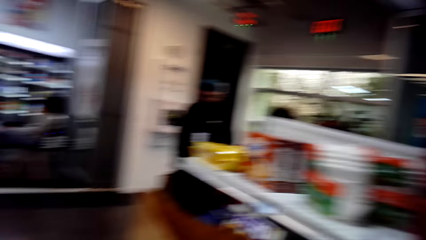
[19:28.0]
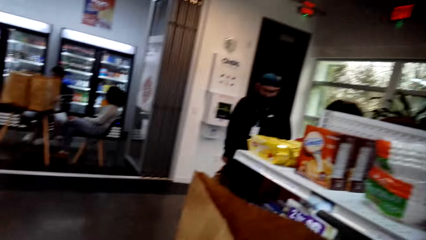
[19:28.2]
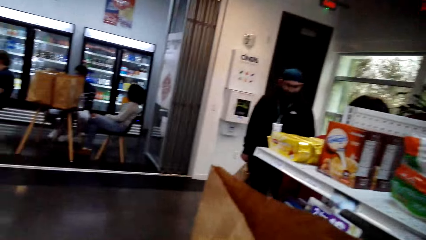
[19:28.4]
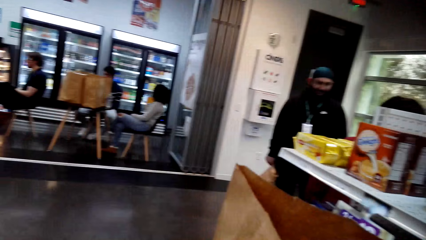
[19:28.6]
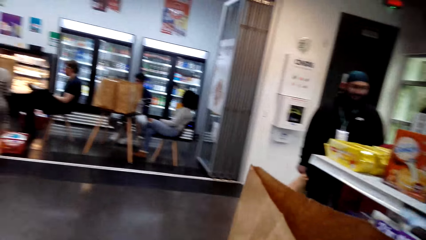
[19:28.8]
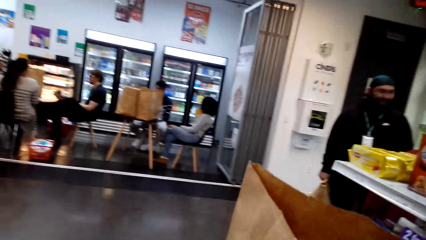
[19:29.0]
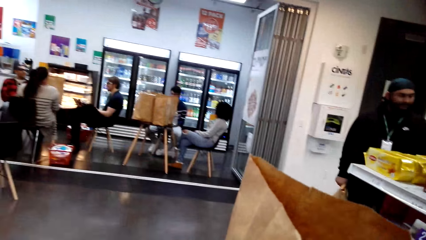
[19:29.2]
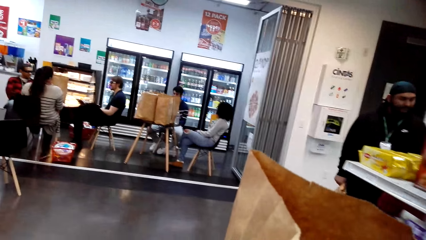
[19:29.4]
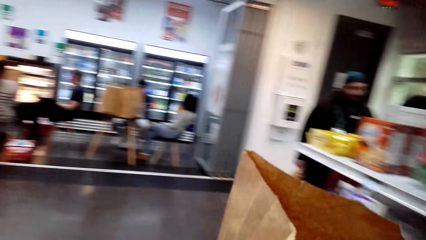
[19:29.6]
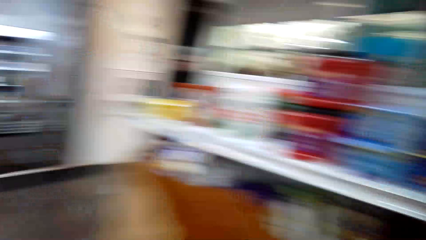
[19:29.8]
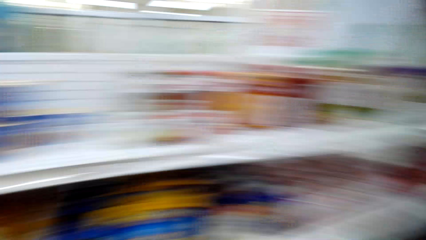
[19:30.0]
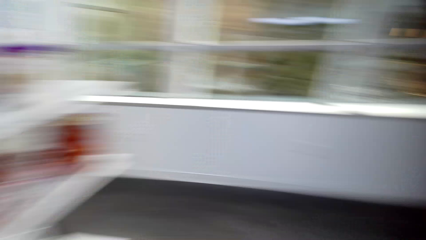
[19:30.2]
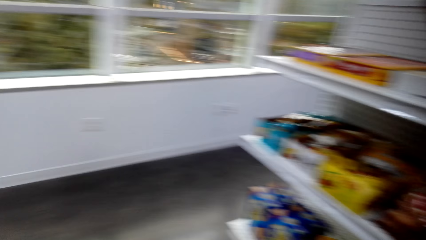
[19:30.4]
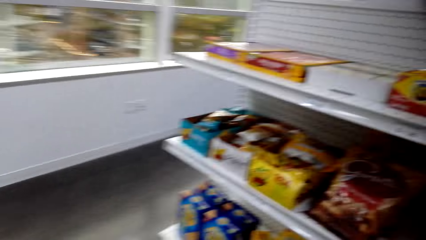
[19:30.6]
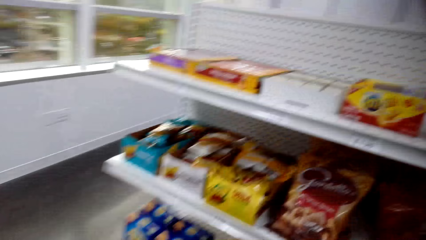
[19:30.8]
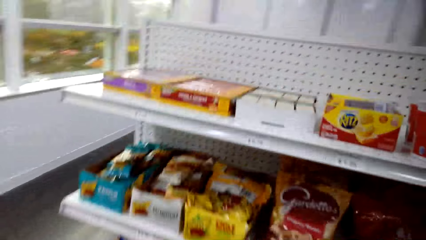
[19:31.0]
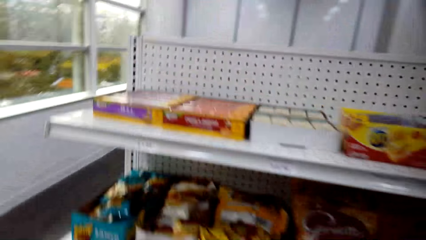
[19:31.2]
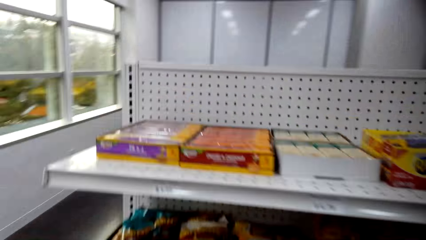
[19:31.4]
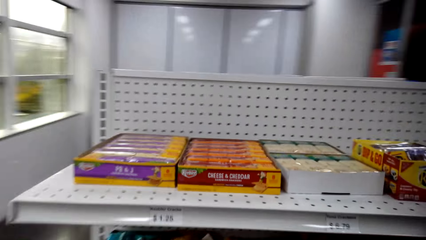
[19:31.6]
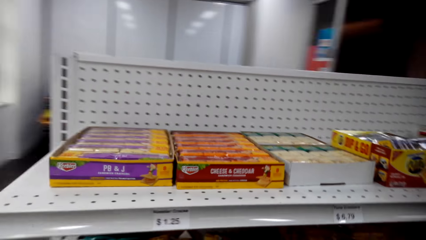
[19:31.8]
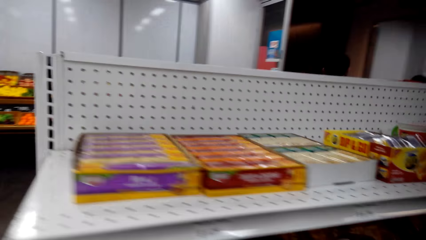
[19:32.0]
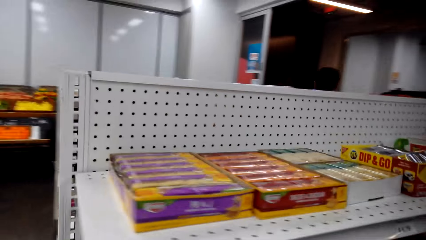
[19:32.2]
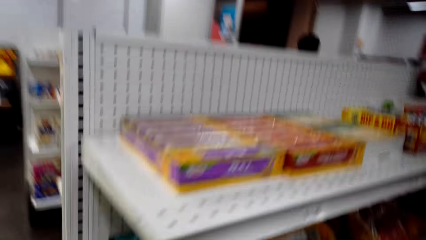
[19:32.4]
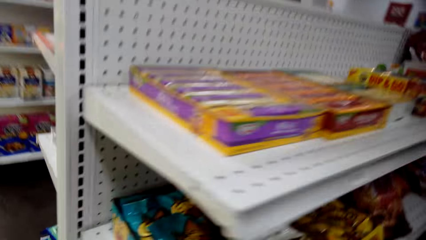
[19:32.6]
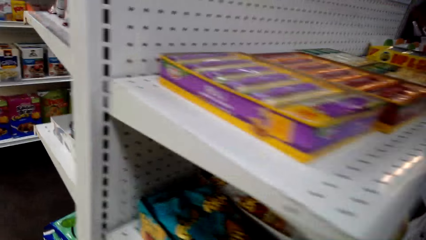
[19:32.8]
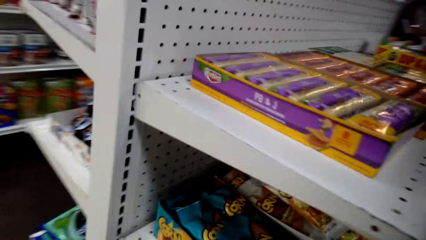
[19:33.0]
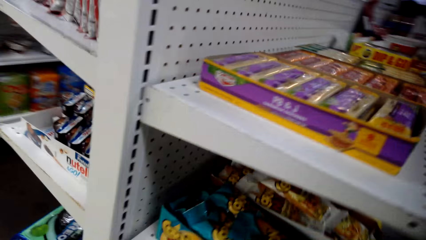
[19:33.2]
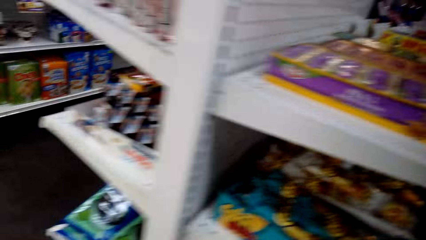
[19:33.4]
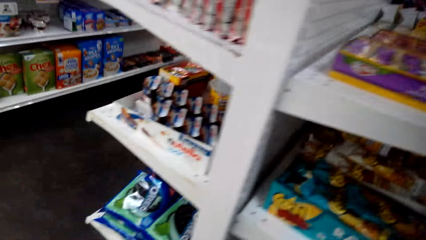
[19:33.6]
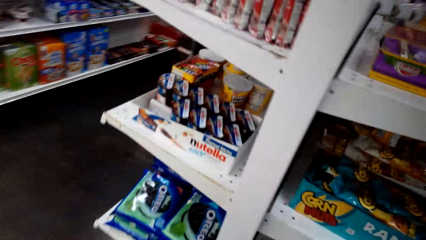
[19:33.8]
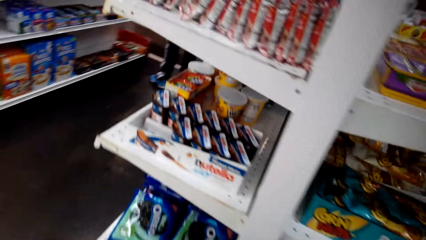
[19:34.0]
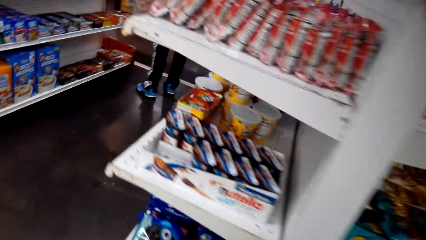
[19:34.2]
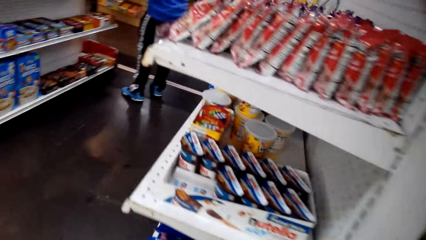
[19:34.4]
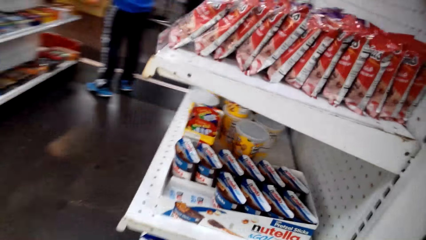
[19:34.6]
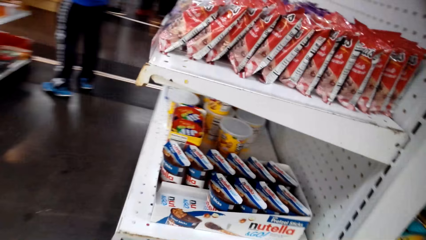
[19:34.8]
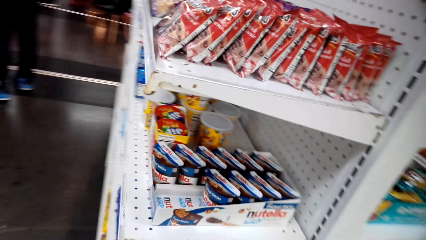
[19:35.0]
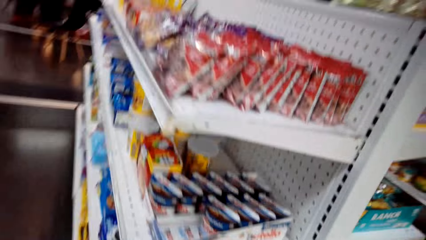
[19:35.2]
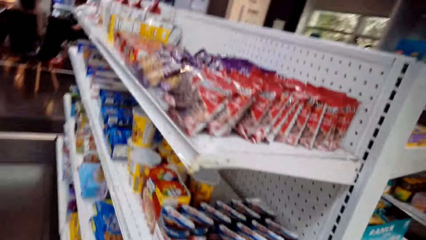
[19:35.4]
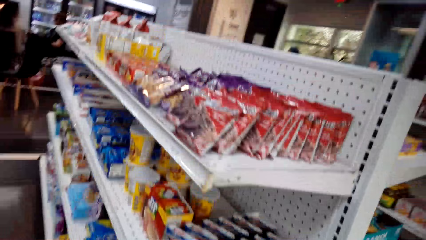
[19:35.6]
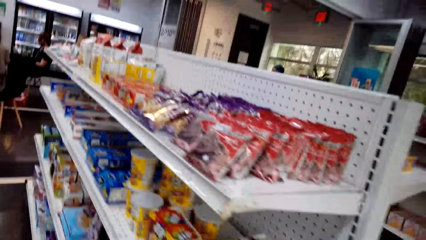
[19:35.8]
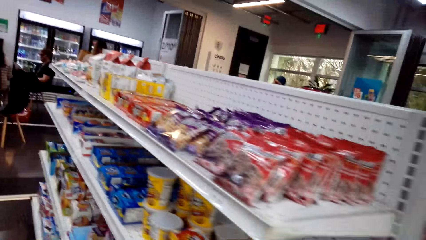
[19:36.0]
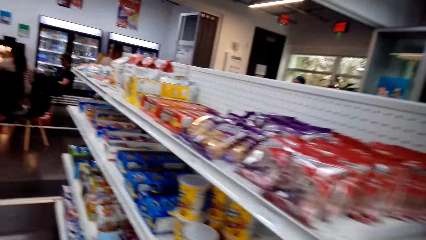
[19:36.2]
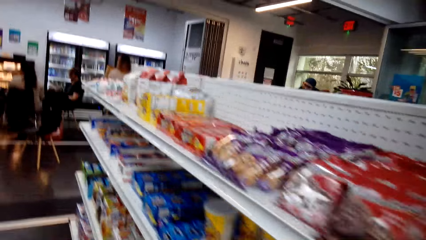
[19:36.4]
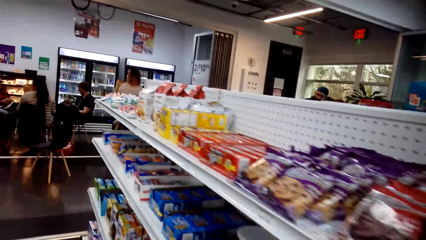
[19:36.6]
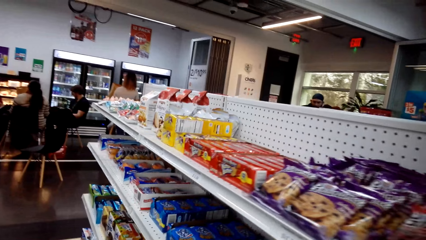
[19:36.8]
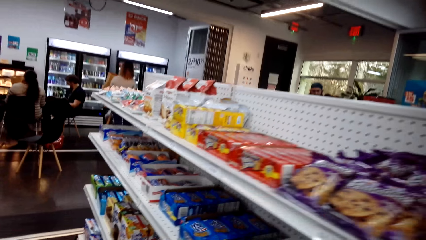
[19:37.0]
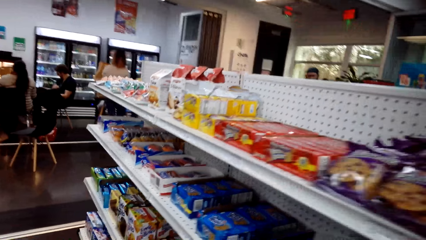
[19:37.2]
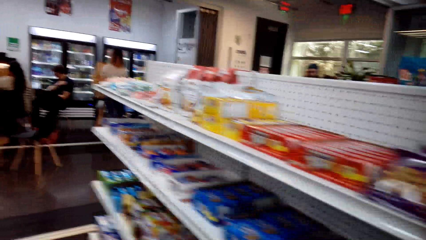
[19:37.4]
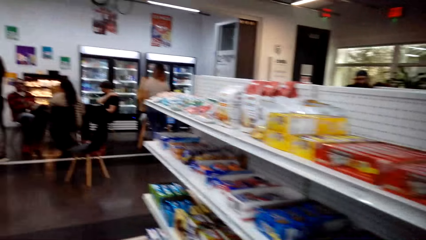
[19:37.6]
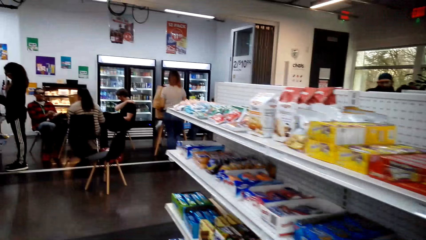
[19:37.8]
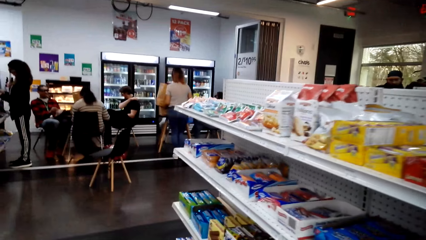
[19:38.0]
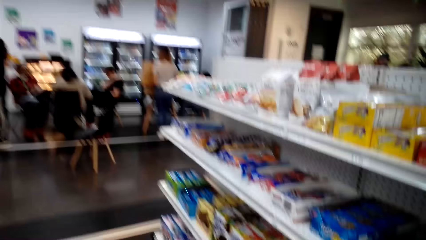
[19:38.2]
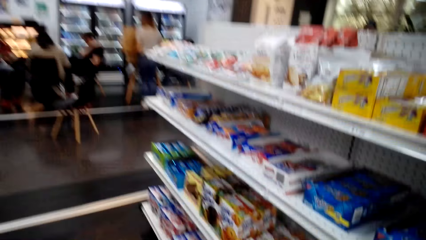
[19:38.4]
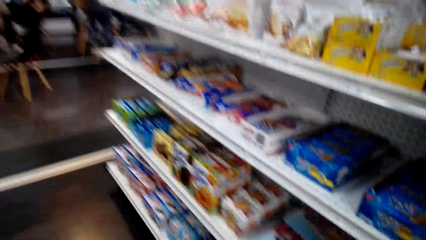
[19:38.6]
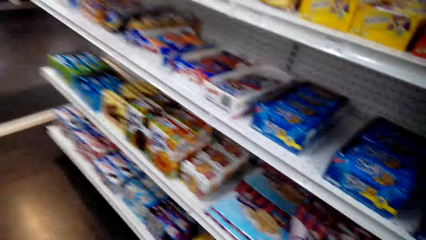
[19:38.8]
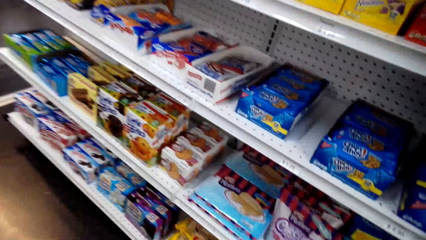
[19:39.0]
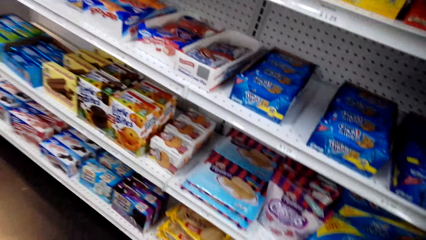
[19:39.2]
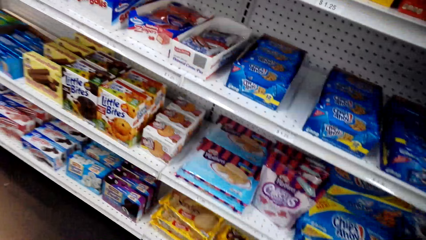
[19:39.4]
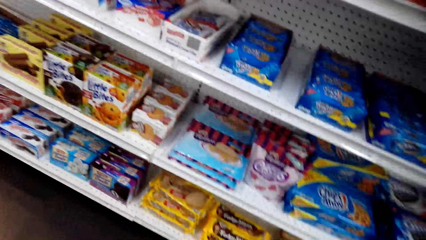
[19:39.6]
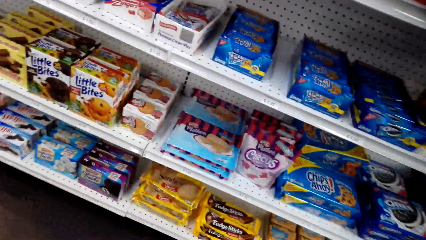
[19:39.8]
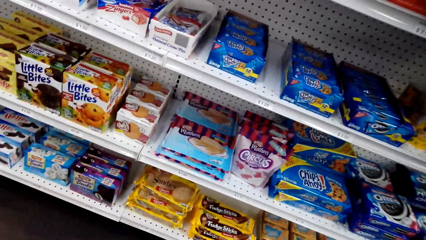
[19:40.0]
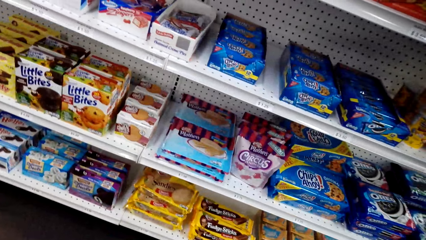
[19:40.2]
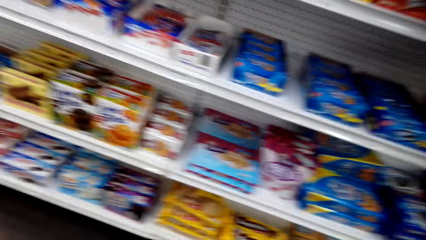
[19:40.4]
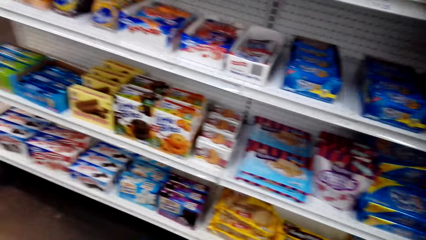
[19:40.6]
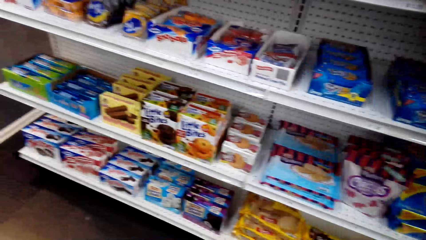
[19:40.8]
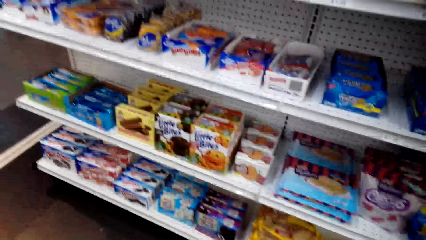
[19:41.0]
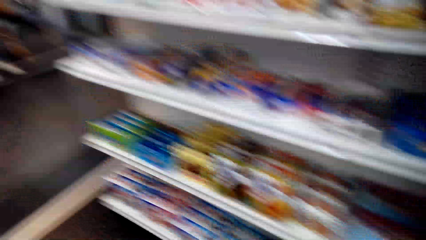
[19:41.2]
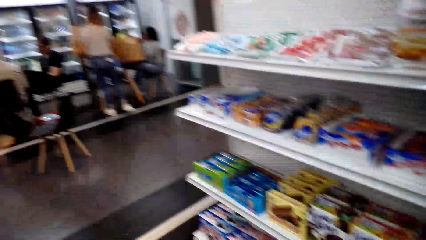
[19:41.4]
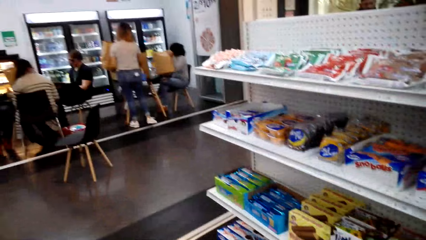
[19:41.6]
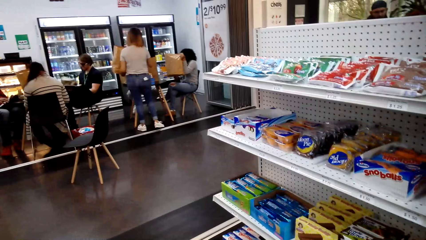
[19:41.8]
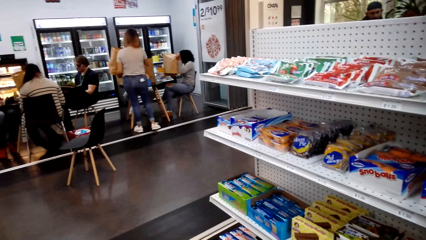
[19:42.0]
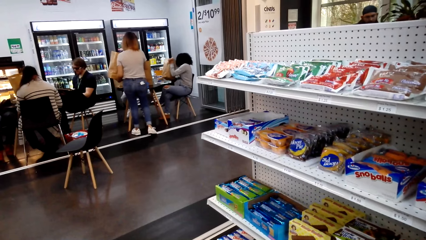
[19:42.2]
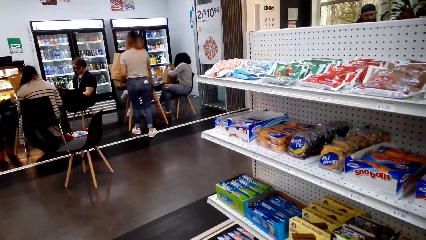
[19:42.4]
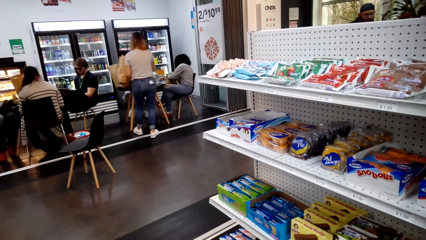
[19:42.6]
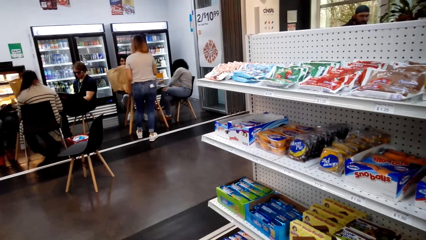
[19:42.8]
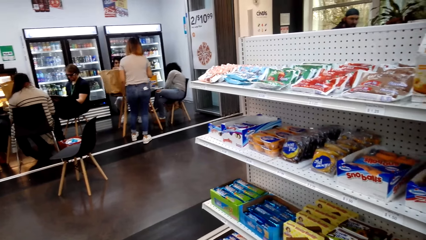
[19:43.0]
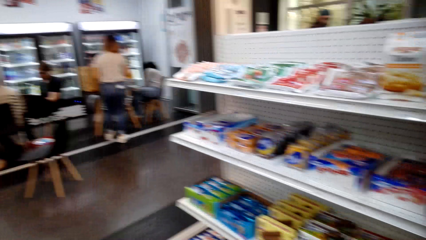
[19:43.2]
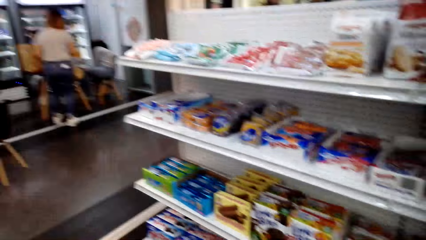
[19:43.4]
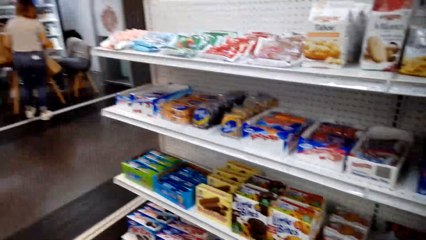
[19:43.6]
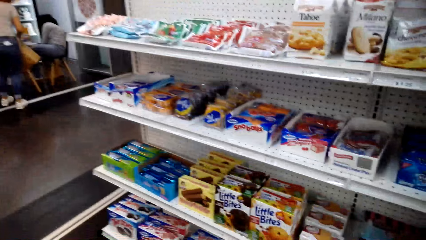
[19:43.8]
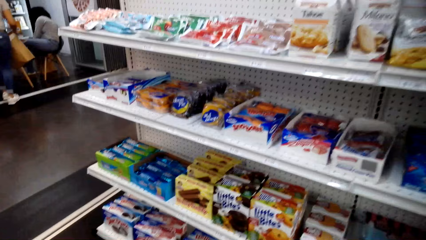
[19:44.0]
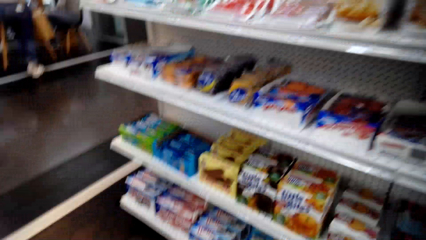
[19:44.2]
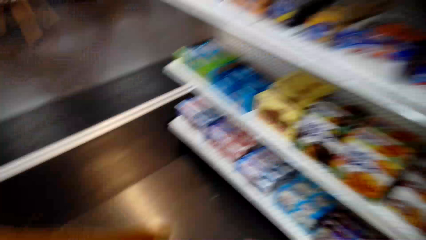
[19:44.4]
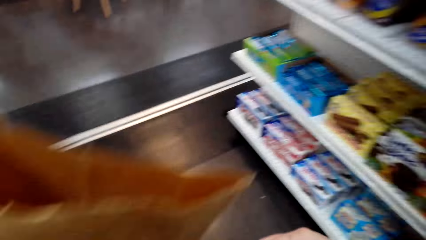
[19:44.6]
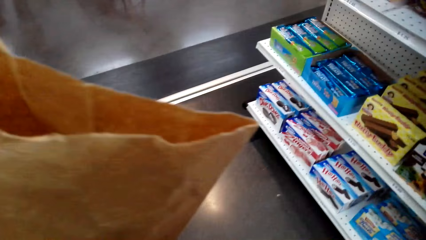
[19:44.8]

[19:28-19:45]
The camera wearer looks around the store. They walk around the store. They look around the store.
